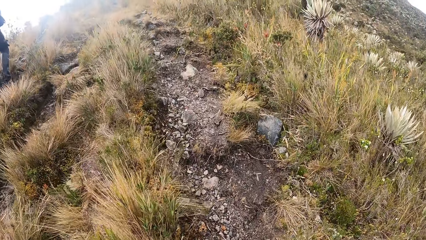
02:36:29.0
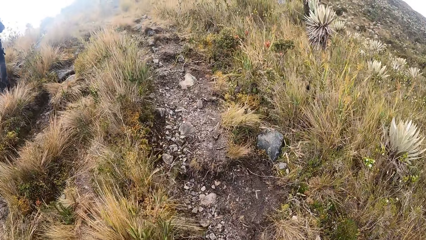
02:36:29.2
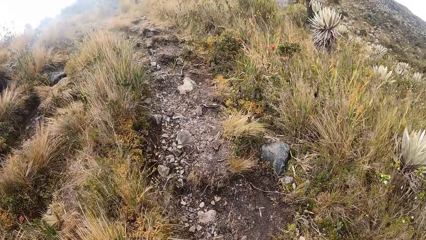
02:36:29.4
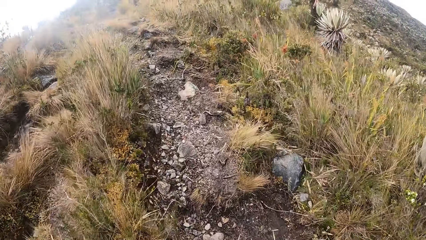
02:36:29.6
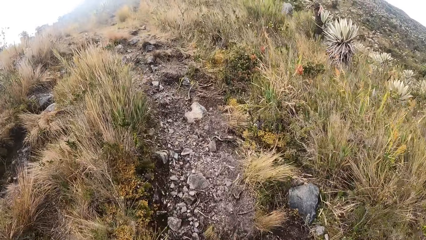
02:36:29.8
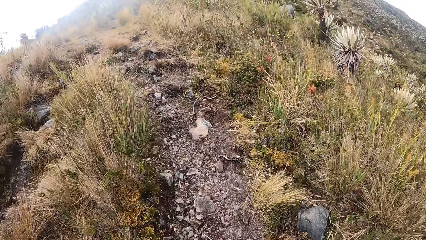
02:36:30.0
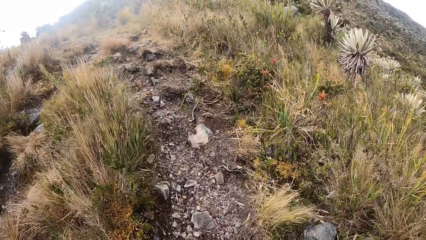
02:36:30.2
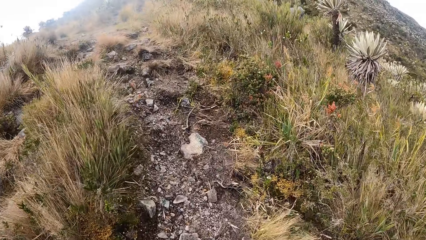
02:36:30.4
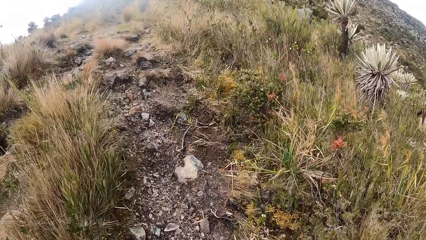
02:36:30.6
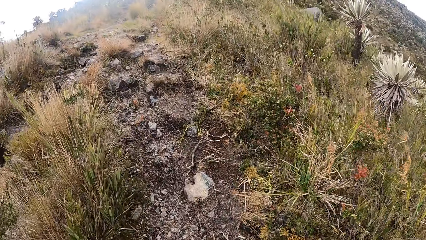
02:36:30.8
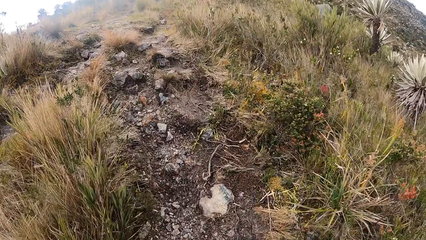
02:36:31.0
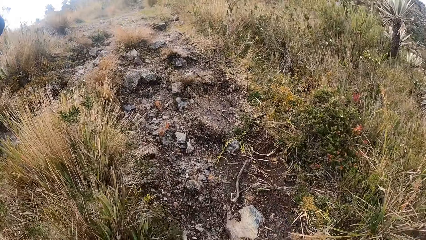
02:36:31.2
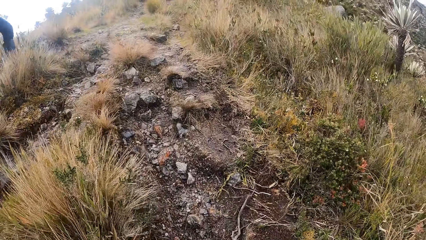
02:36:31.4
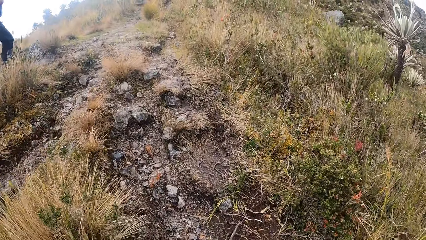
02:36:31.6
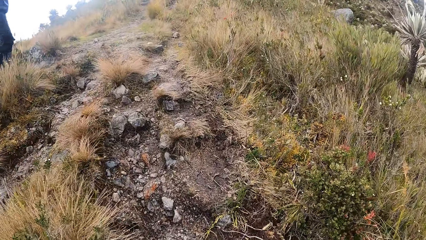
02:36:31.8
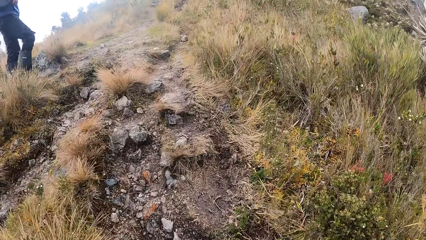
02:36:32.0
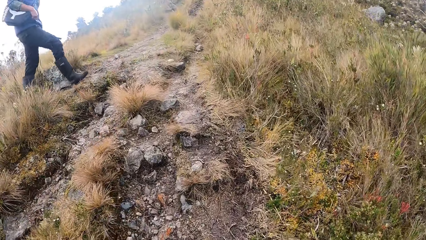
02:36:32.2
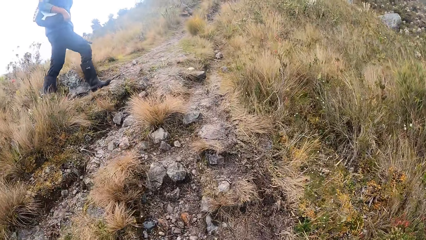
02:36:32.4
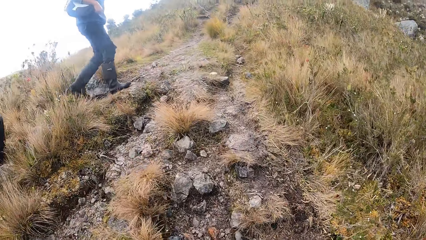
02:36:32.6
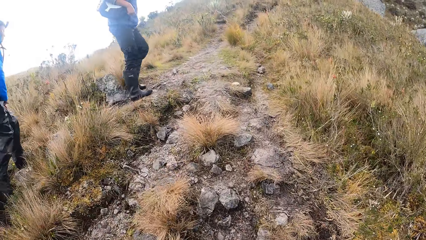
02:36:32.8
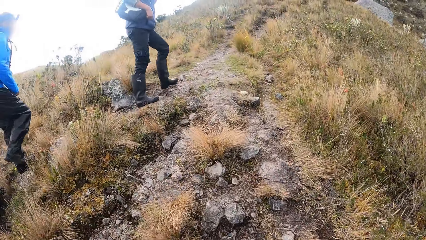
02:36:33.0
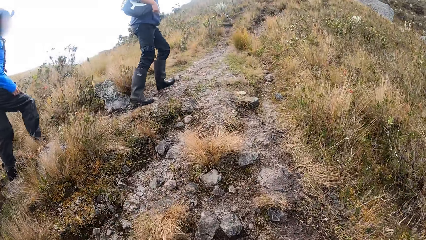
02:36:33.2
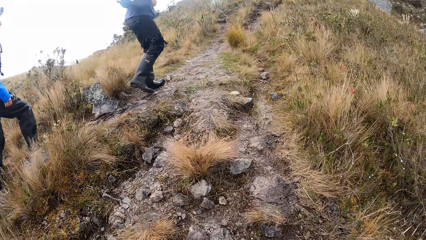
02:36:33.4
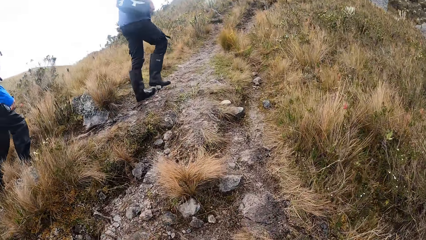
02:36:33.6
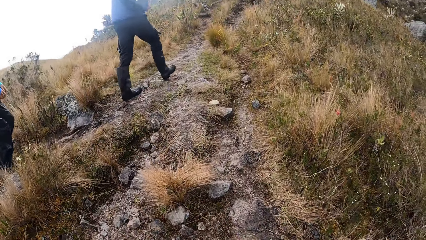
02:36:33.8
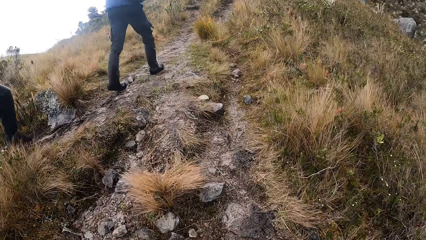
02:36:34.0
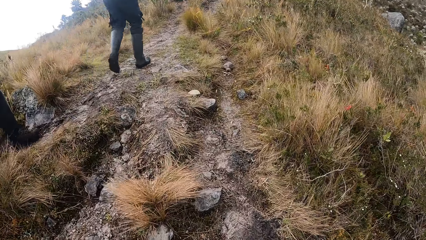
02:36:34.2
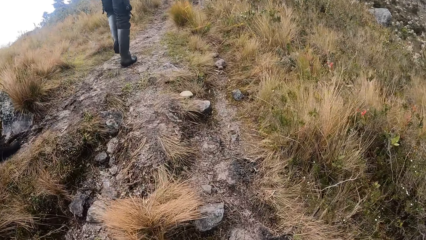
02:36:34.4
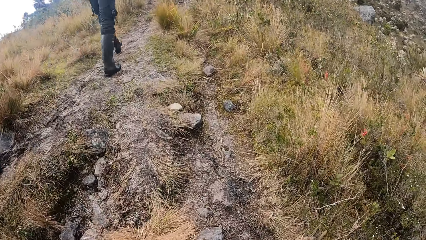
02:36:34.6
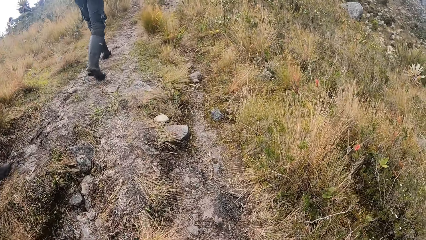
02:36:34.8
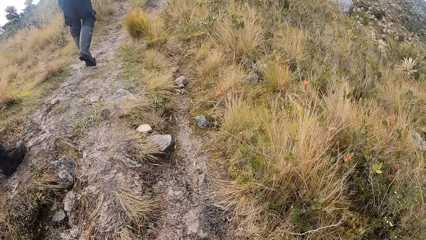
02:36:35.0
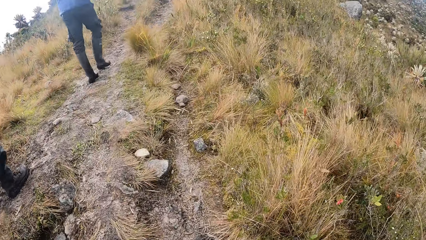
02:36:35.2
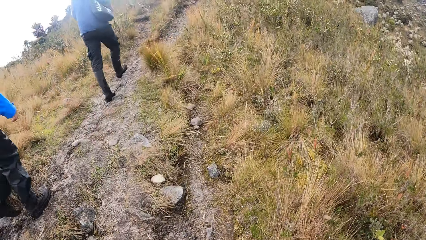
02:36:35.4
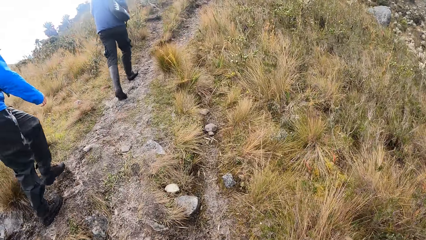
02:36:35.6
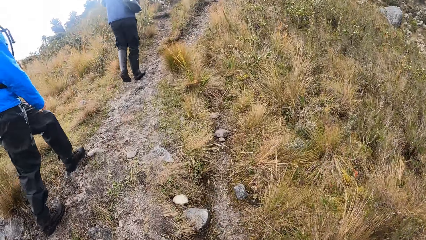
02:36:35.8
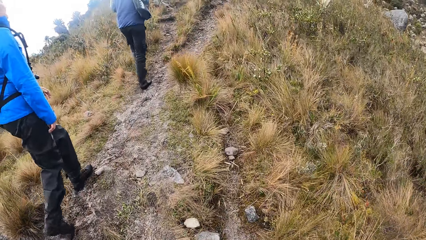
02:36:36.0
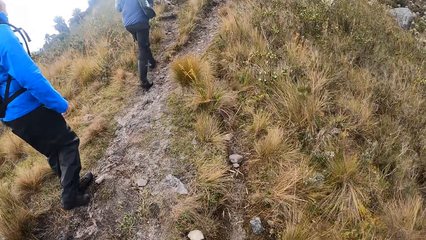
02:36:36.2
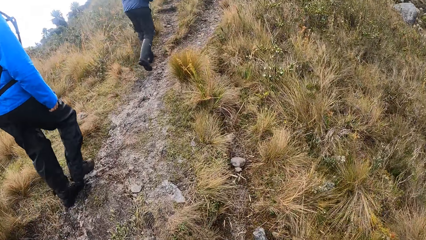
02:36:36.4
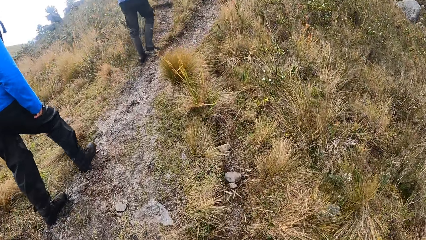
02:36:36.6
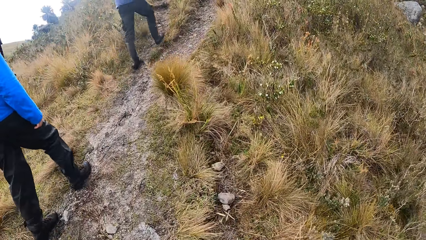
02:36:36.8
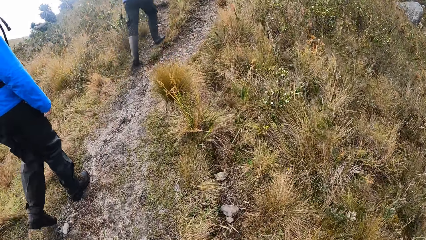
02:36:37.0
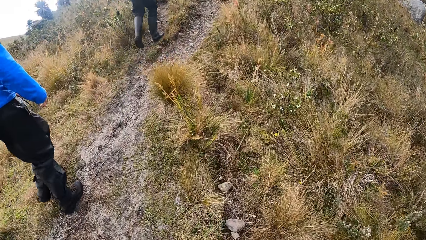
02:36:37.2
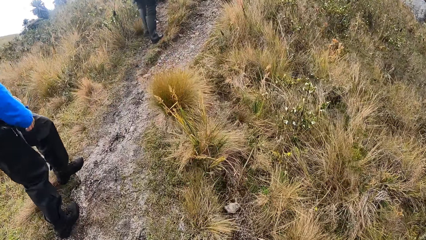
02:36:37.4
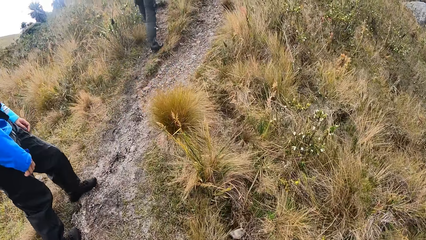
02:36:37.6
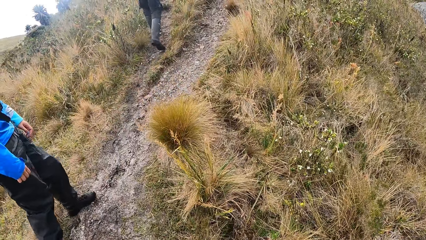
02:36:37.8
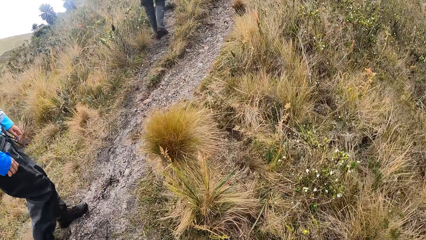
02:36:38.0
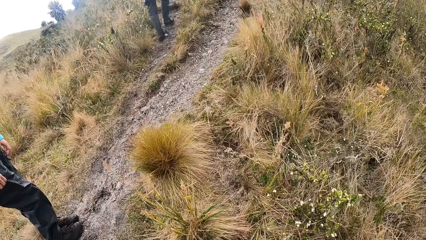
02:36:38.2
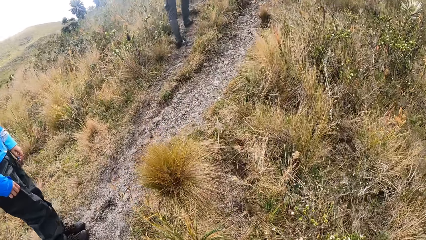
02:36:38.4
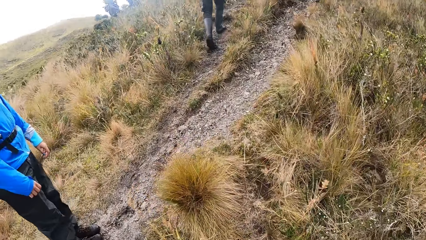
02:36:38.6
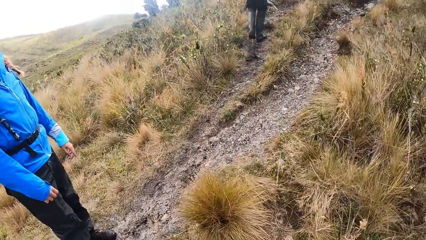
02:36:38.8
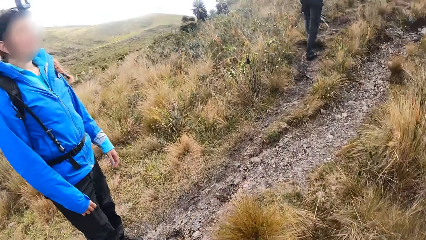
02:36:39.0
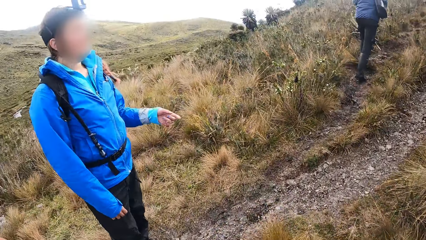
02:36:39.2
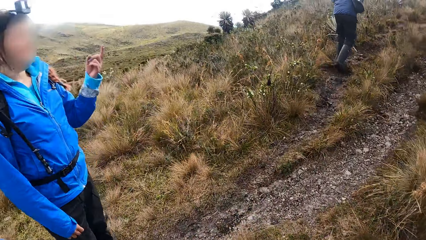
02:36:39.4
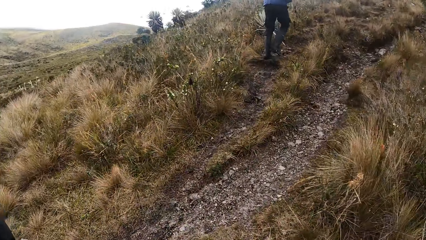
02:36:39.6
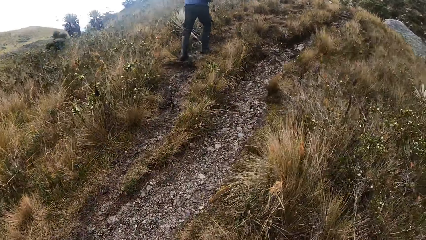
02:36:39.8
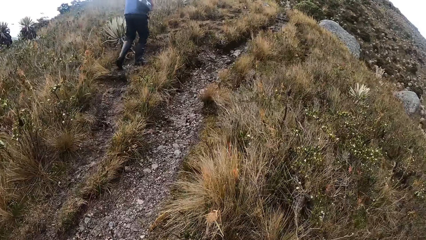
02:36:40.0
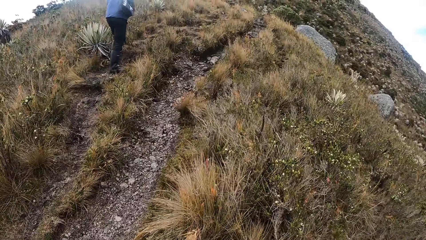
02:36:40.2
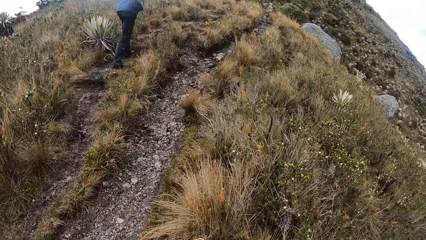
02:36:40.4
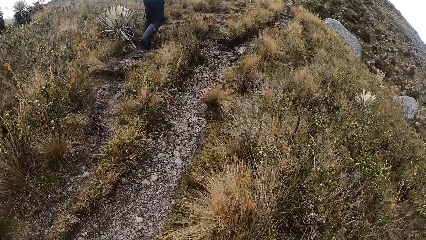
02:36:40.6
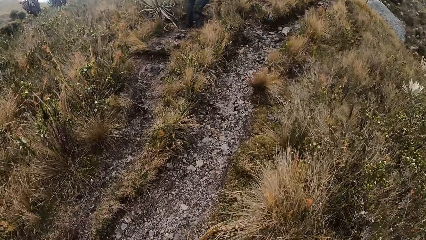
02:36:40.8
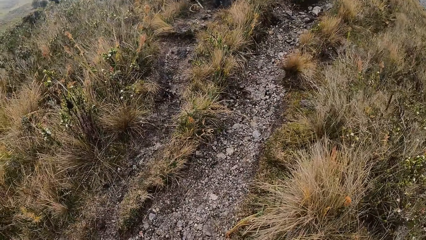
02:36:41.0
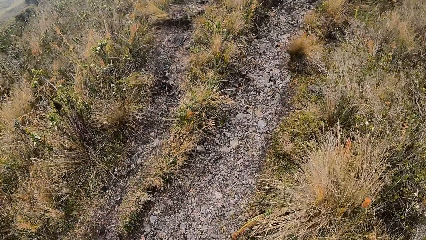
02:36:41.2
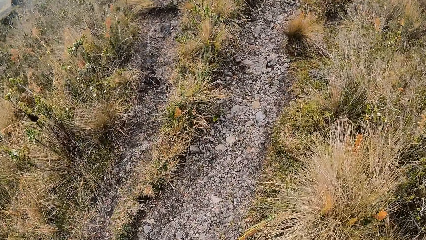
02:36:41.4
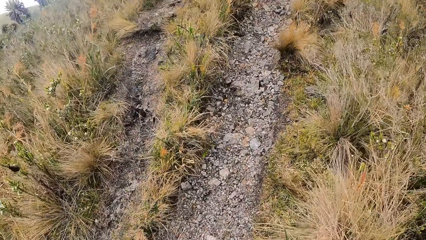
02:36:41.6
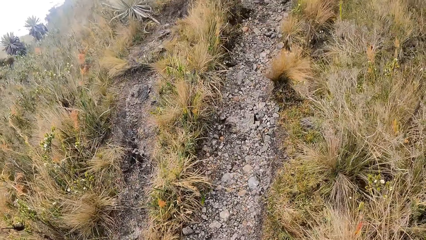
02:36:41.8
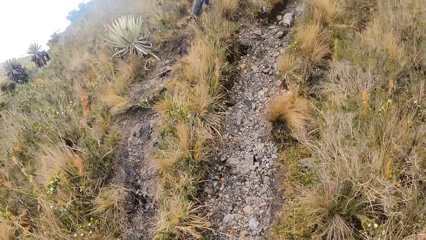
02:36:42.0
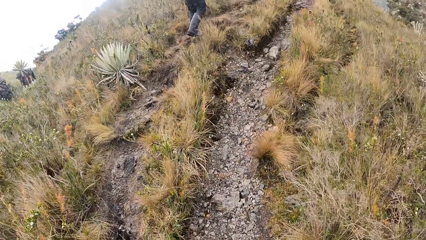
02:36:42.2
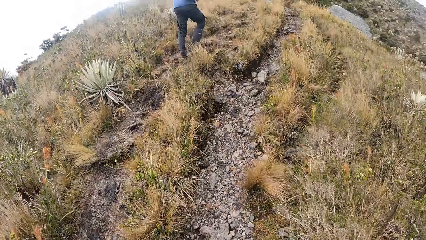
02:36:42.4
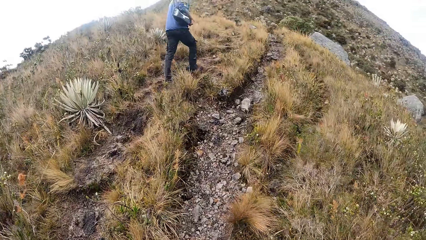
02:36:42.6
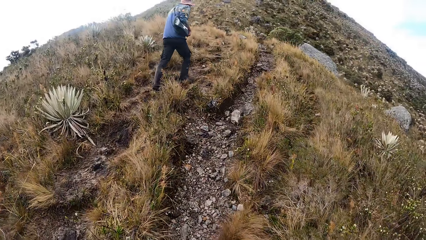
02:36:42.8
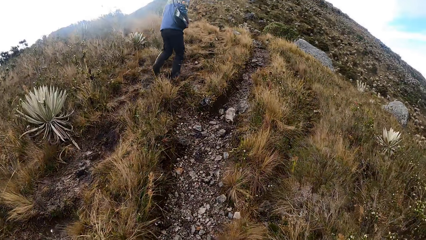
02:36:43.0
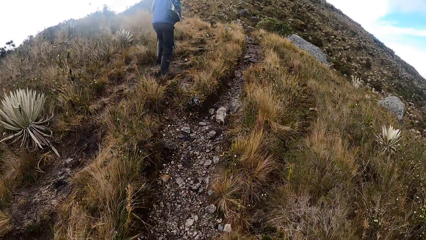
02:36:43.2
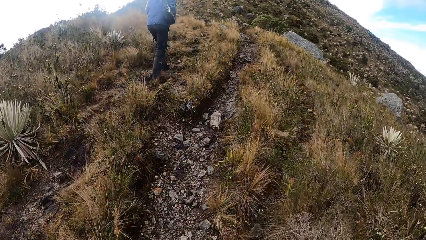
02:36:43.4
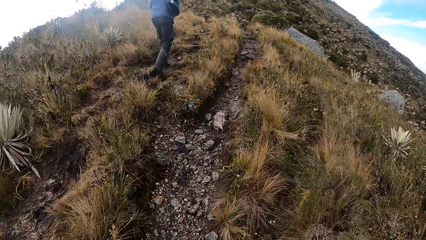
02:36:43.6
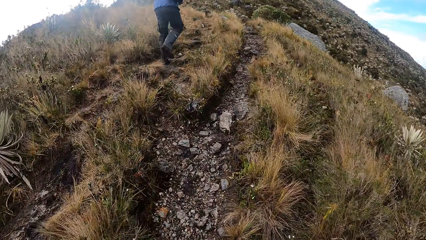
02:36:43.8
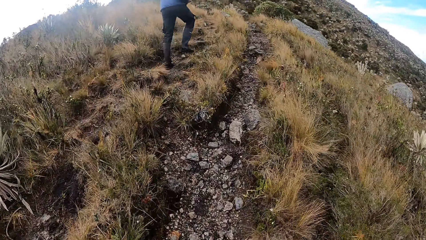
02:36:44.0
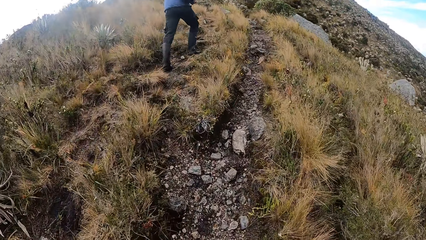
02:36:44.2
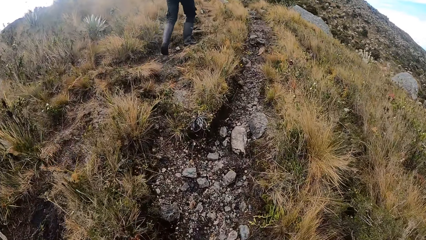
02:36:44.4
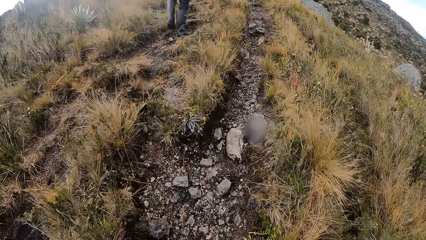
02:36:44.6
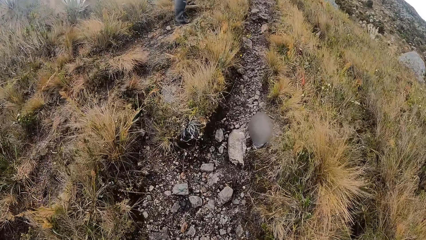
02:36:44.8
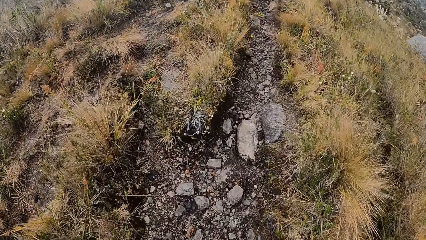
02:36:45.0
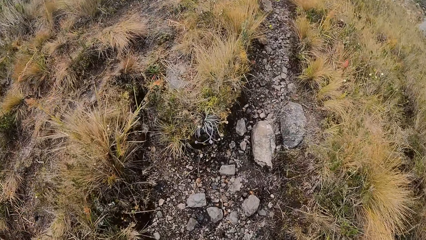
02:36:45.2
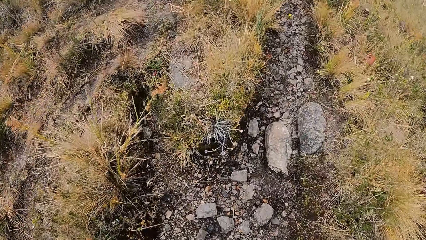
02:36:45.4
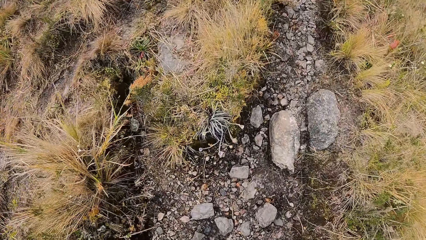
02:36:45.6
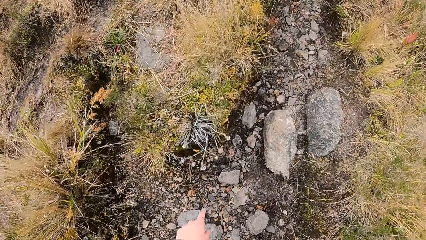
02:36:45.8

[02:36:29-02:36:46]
The camera wearer turns towards the woman. They look around. They walk past the woman on the pathway. The woman points her left hand towards the top of a hill. The camera wearer looks down.
